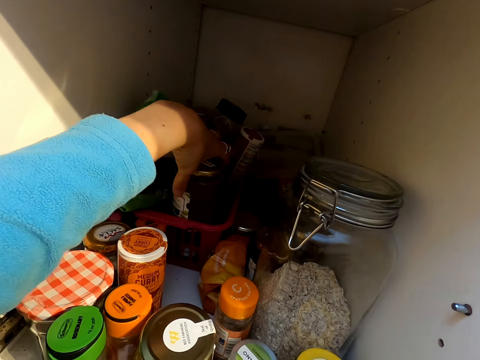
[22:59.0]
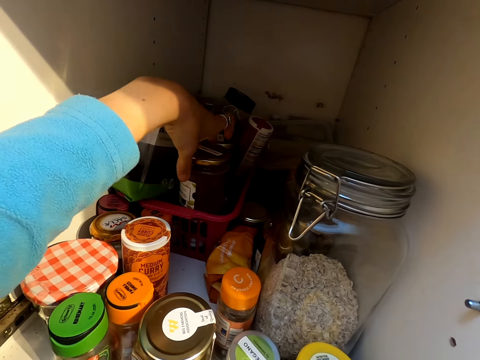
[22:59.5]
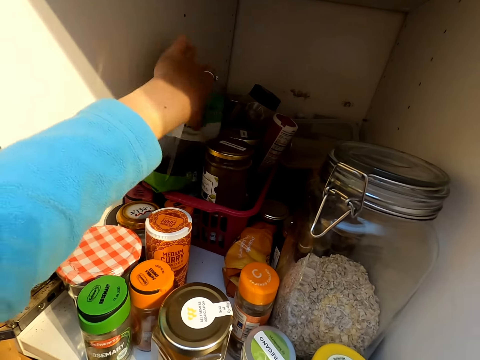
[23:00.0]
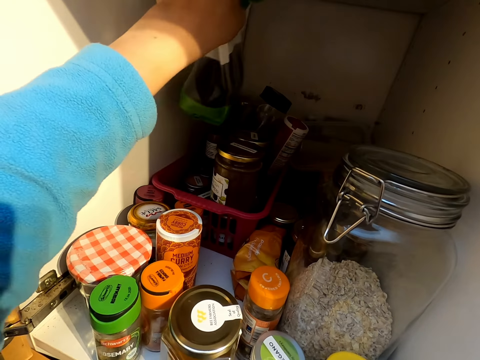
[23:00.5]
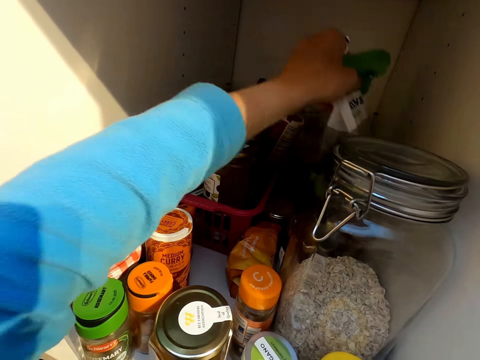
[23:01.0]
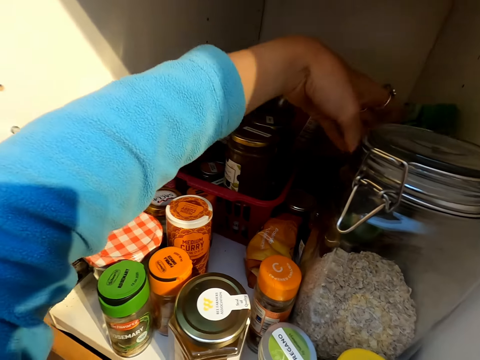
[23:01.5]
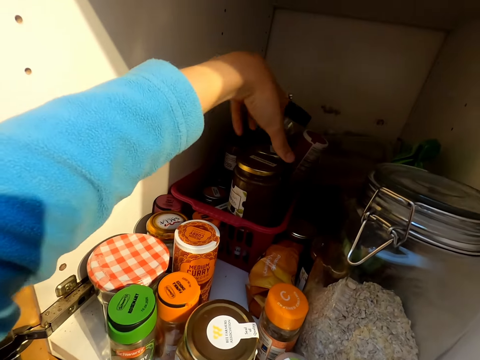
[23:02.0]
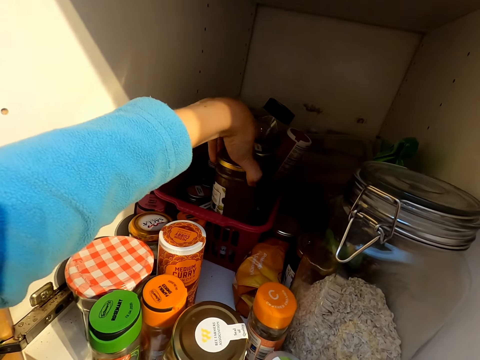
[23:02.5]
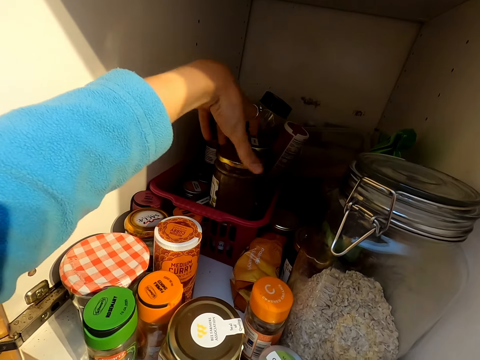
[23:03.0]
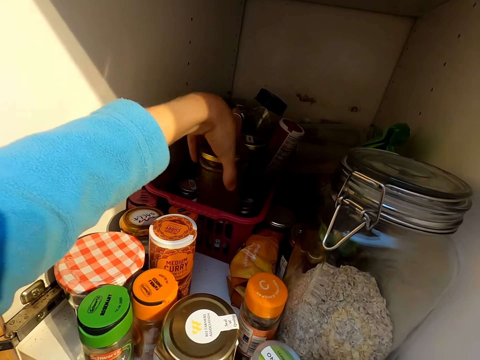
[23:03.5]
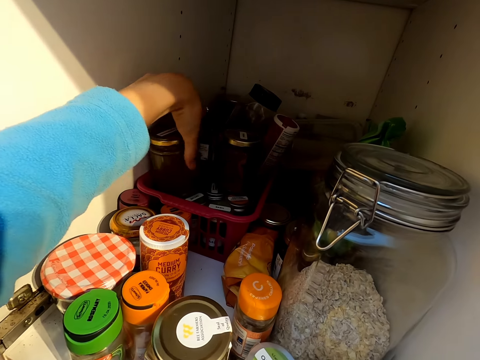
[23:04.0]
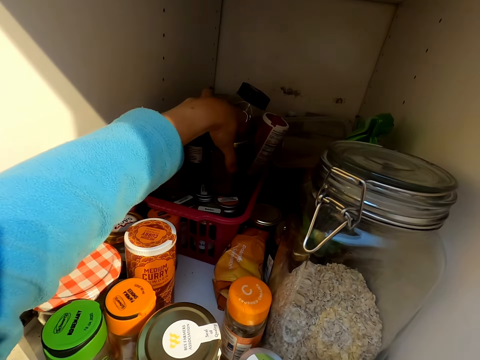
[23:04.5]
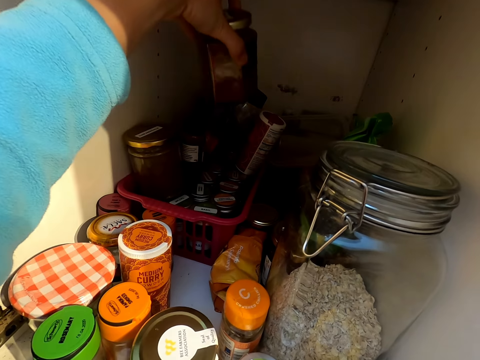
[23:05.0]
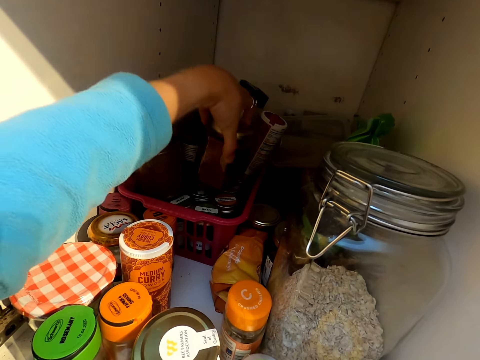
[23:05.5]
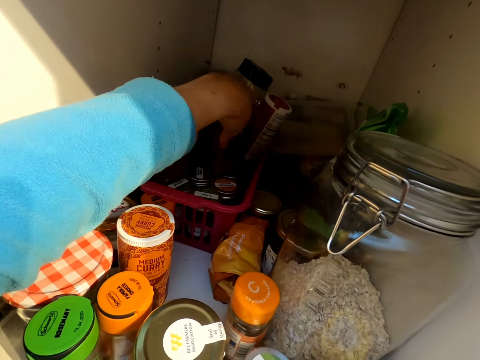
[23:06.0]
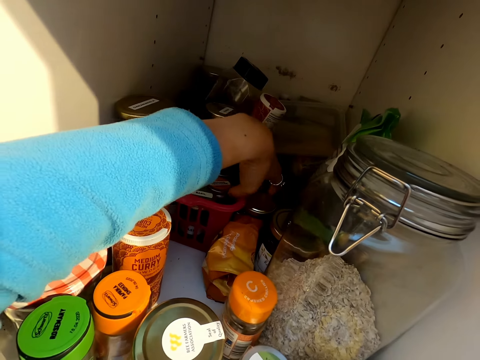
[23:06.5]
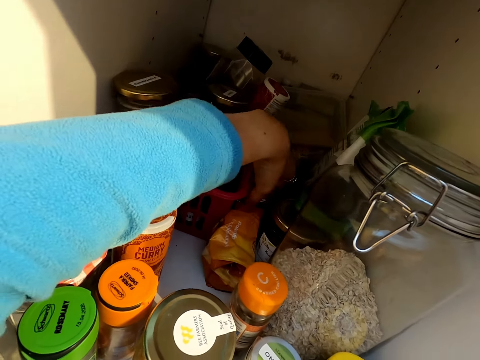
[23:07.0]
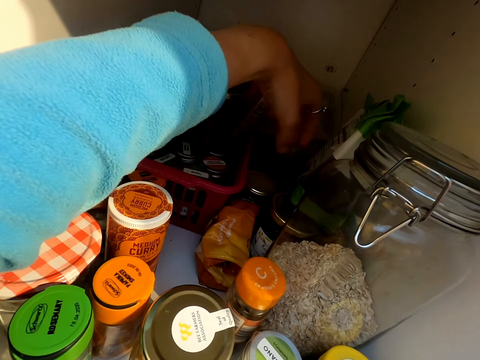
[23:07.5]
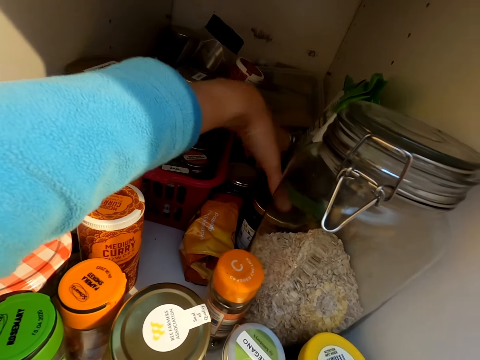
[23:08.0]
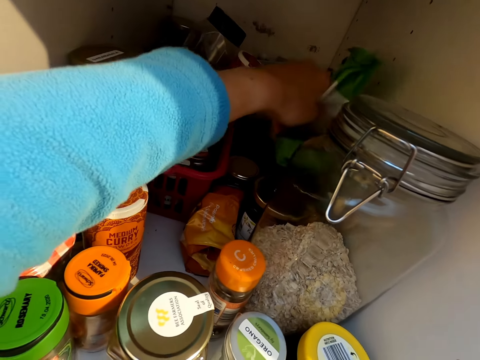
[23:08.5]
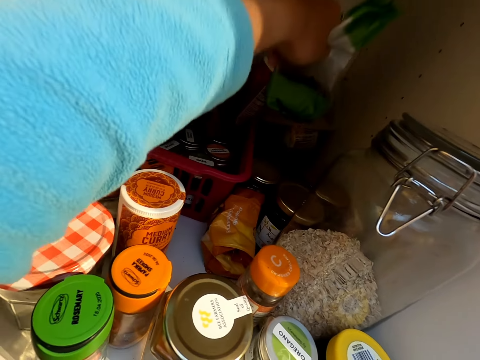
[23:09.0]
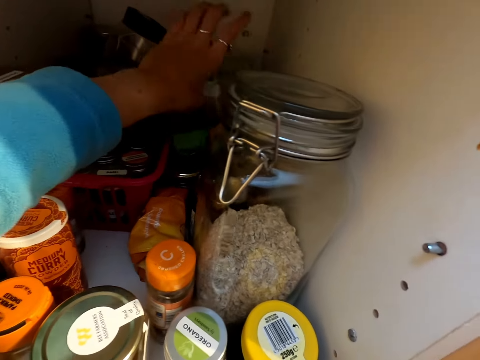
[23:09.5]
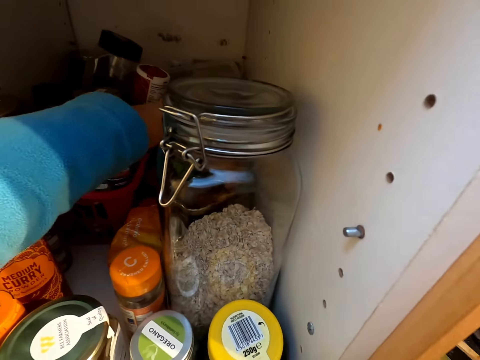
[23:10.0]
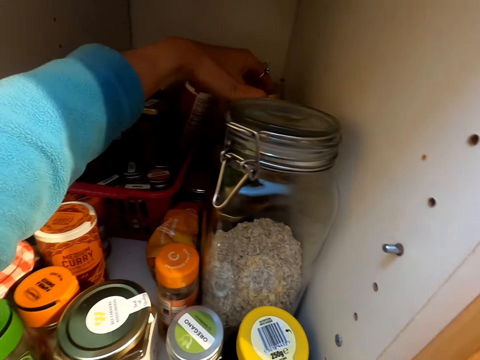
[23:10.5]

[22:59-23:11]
The camera wearer moves items in the cupboard. They hold a container. They pick a packet. They place the packet on the cabinet. They pick something. They lift the container. They check something. They pick something.

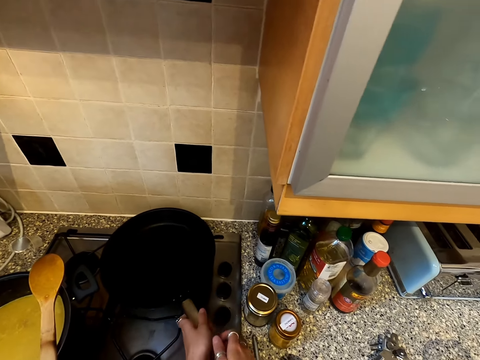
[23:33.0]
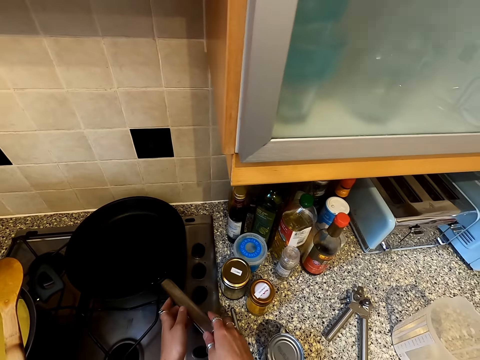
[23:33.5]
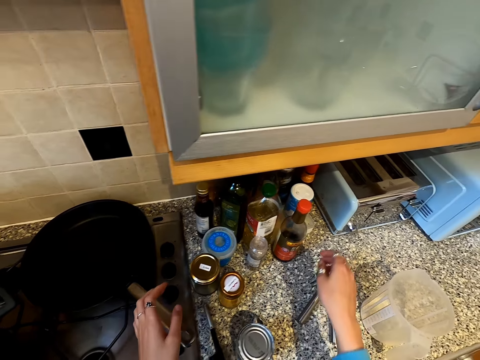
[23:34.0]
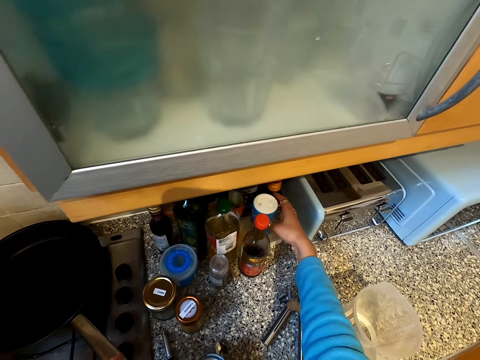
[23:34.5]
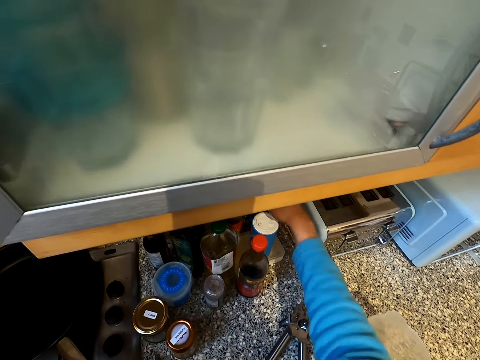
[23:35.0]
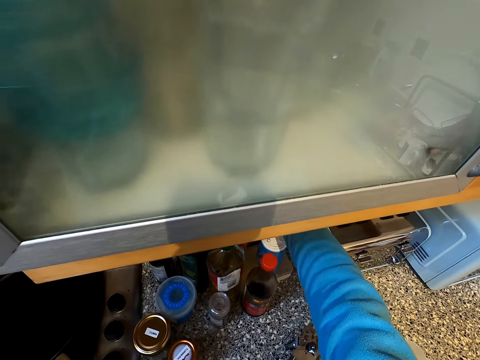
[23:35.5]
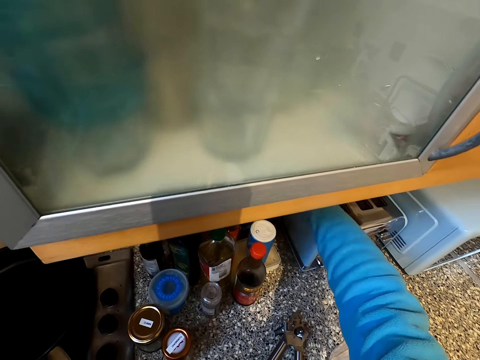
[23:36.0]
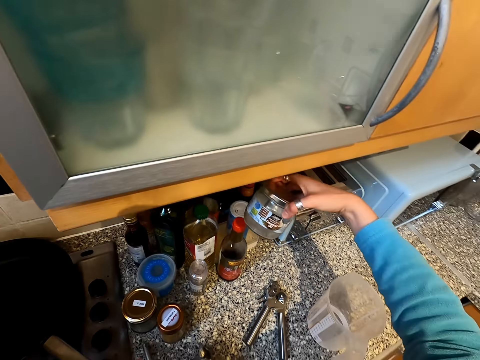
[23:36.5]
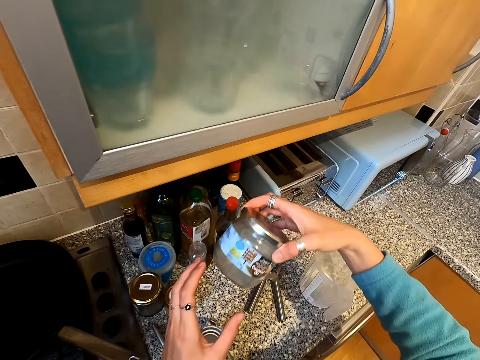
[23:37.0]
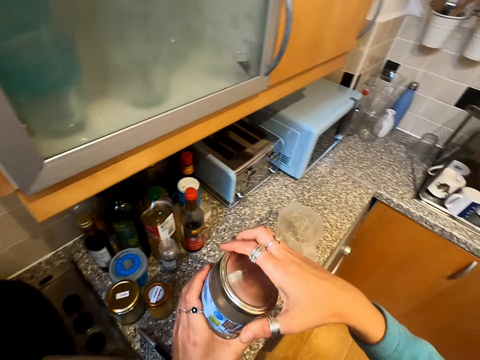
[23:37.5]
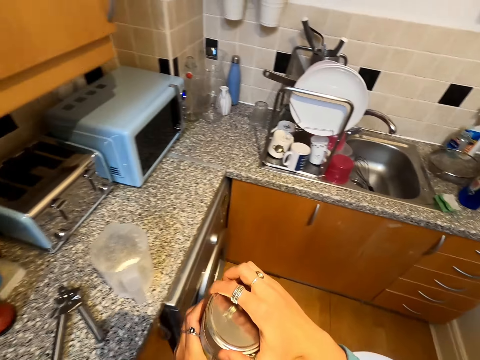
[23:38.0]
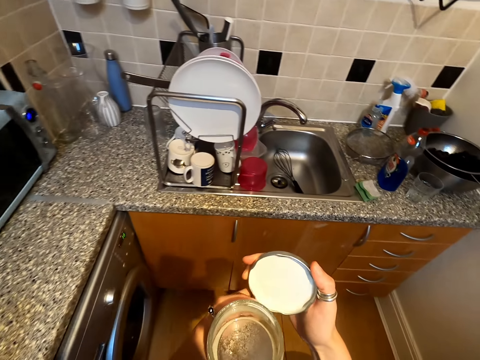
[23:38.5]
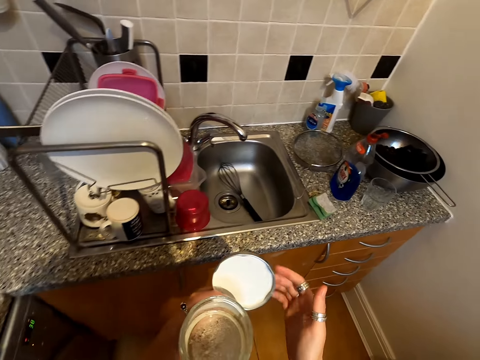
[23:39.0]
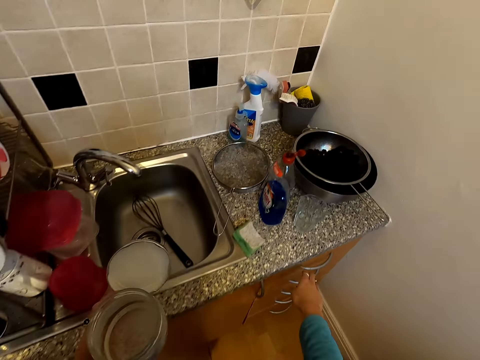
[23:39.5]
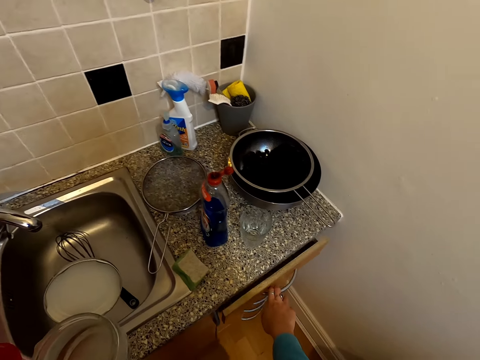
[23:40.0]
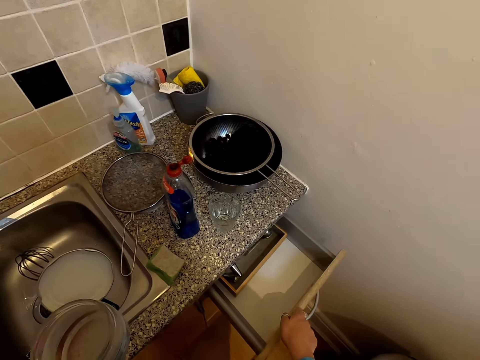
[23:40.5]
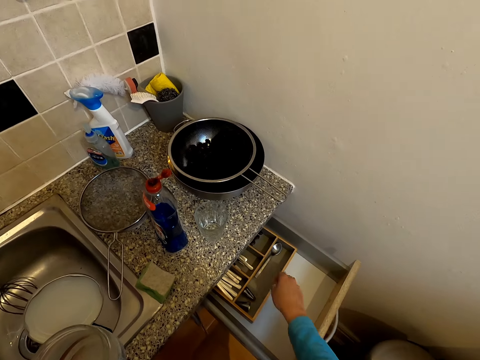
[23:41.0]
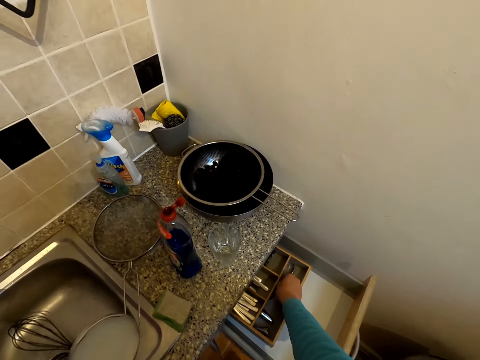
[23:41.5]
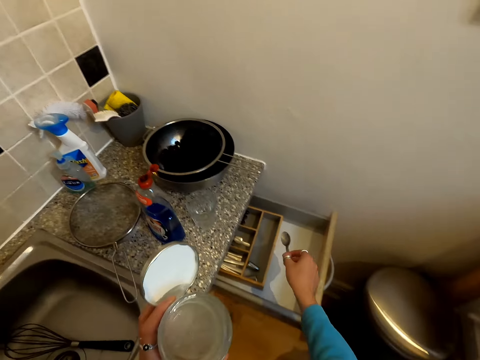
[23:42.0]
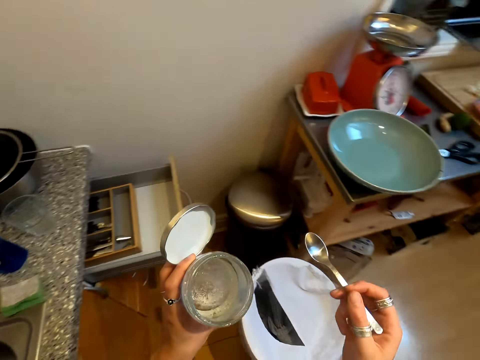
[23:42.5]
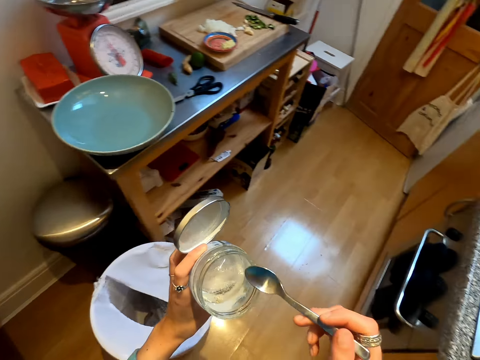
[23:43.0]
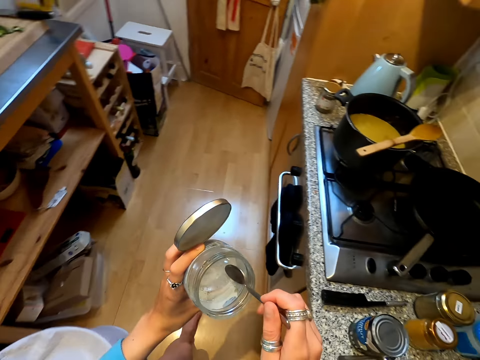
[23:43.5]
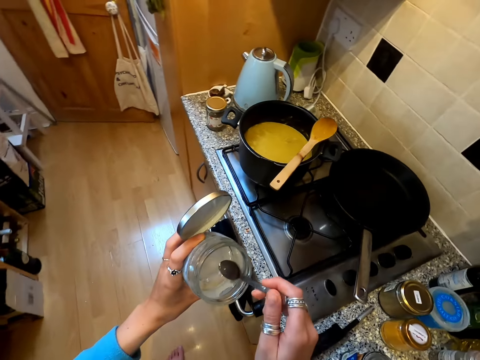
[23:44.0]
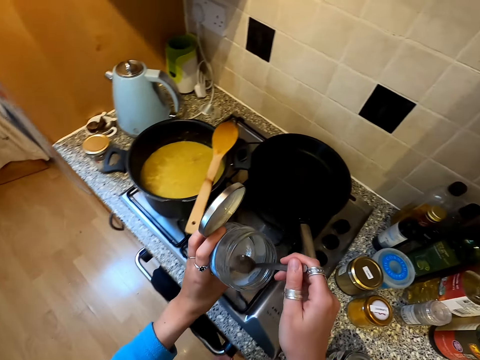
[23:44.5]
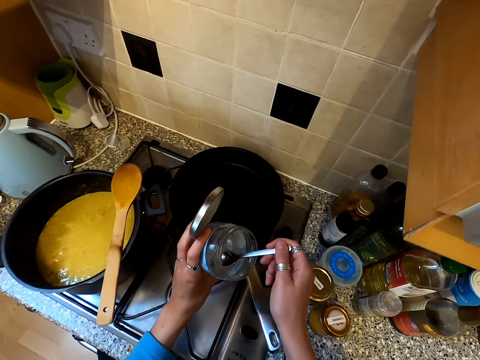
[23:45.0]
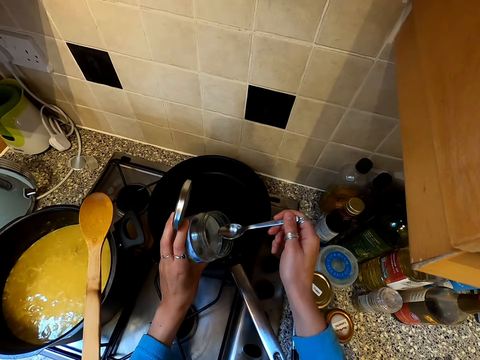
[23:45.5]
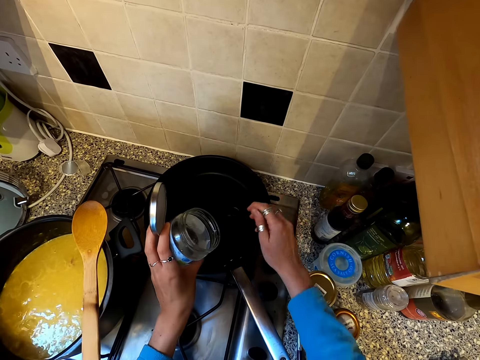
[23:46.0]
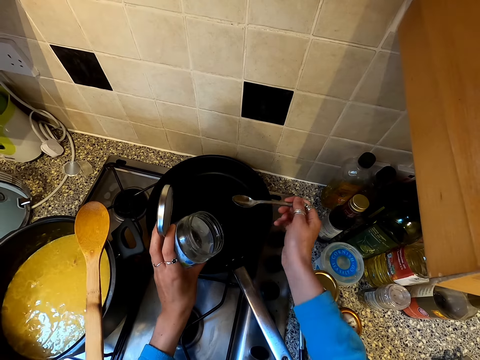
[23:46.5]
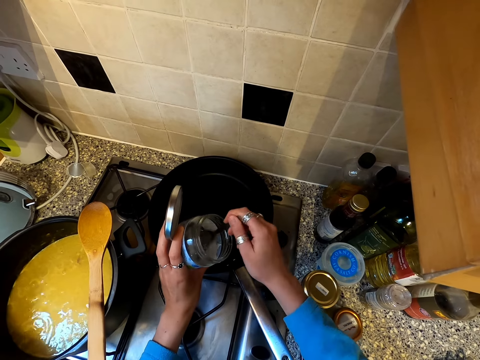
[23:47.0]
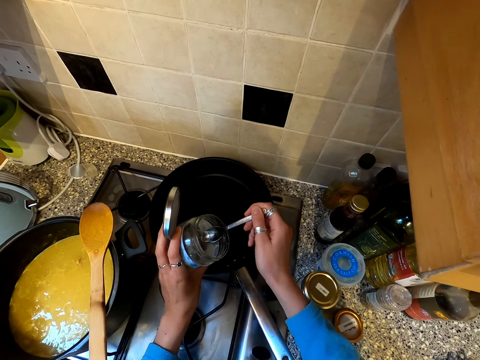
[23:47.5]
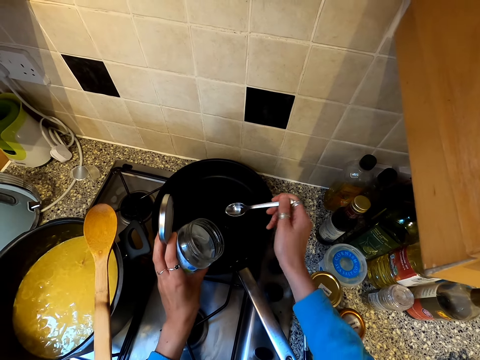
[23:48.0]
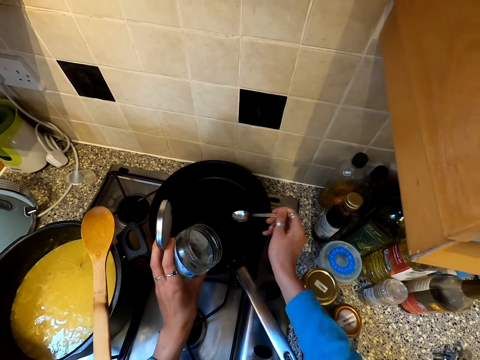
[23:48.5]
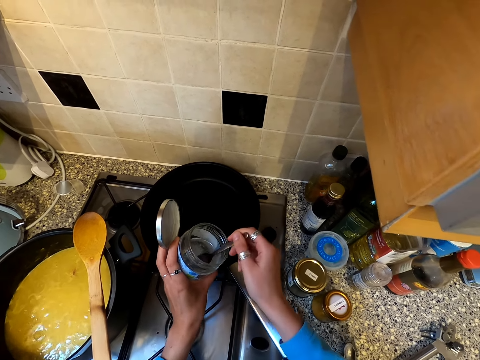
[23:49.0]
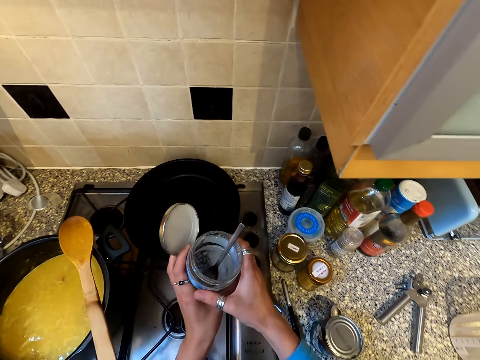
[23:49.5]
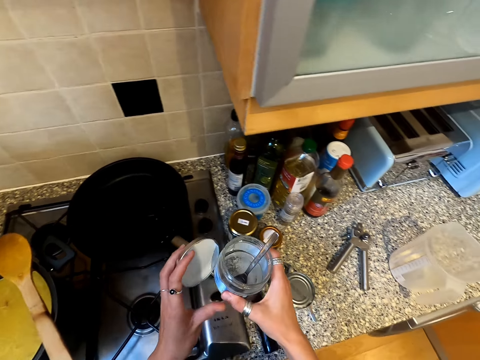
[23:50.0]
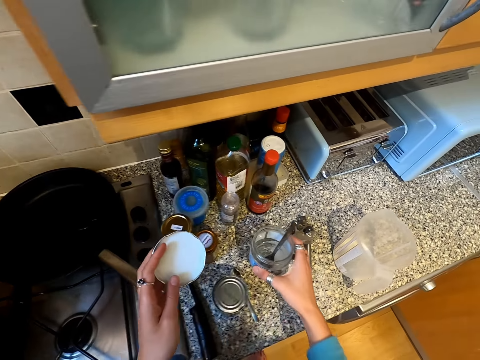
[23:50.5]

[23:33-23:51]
The camera wearer puts the pan on the cooker. They hold a container. They pick the oil. They open the oil can. They open a drawer. They pick the spoon. They scoop the oil in the container. They put the oil in the pan. They put the spoon in the container.
